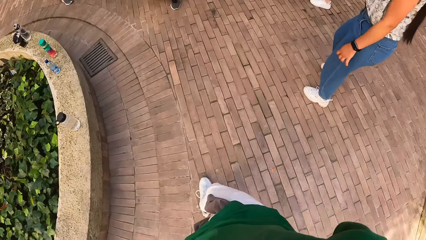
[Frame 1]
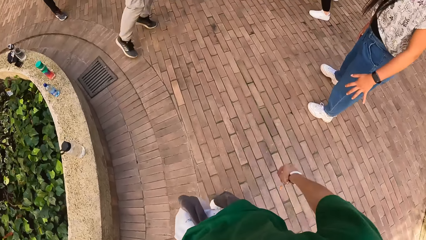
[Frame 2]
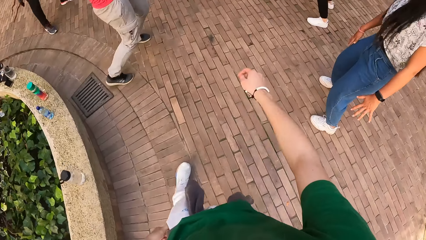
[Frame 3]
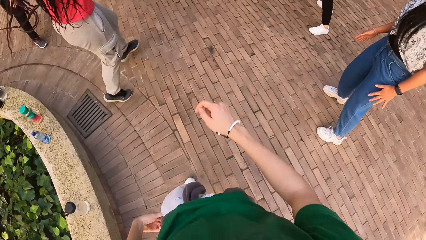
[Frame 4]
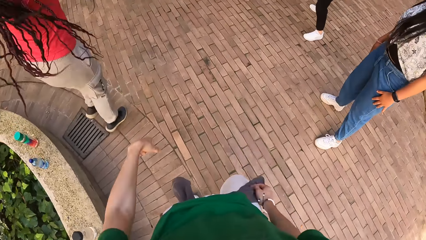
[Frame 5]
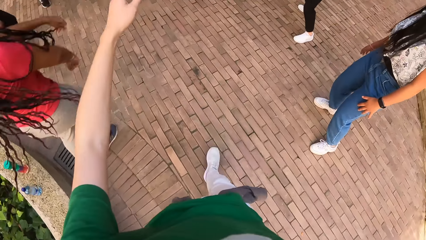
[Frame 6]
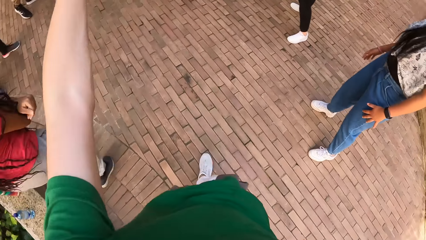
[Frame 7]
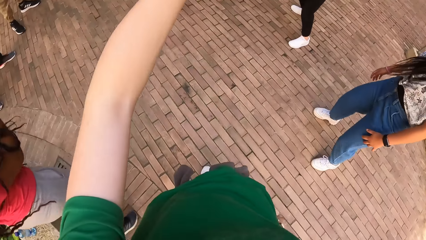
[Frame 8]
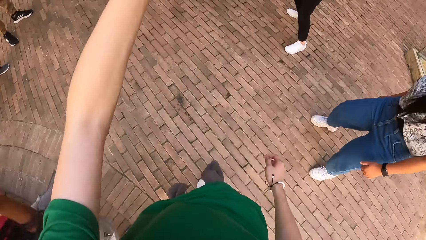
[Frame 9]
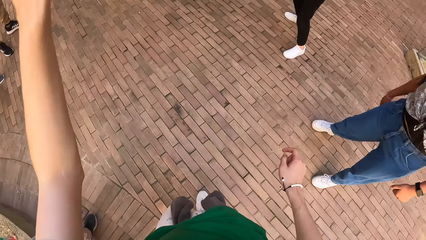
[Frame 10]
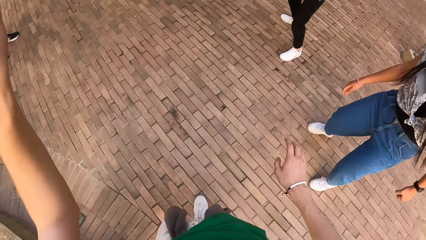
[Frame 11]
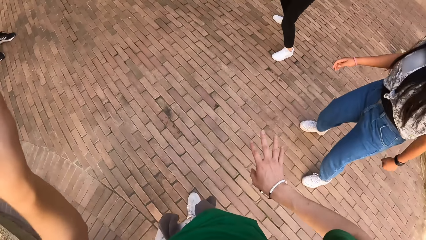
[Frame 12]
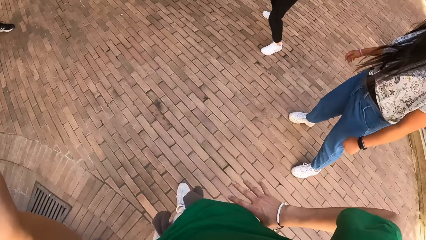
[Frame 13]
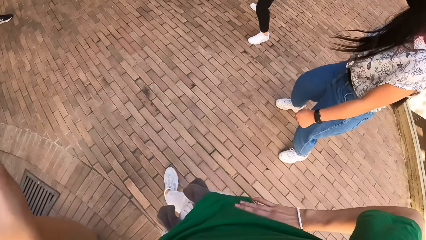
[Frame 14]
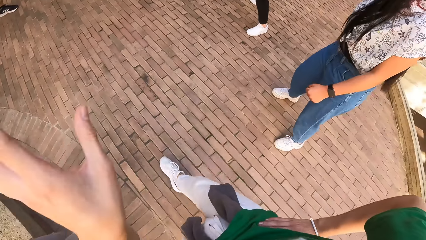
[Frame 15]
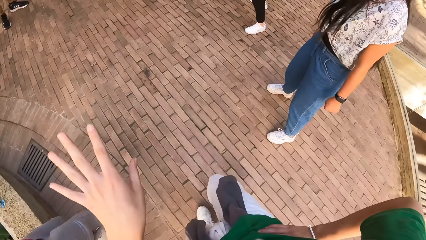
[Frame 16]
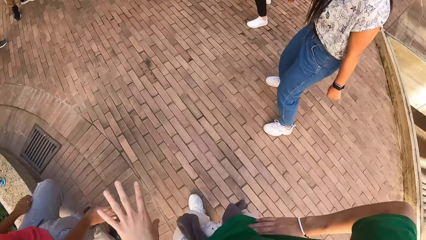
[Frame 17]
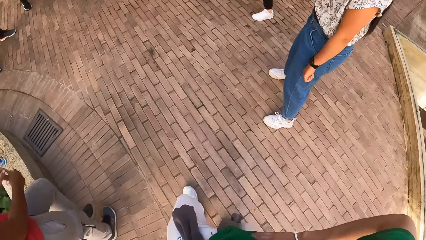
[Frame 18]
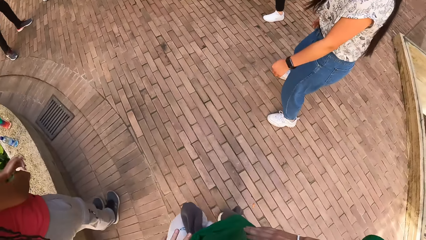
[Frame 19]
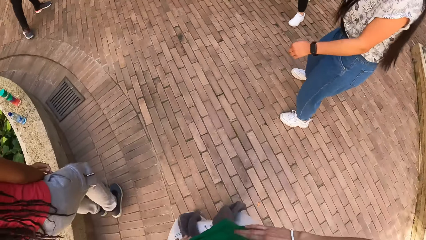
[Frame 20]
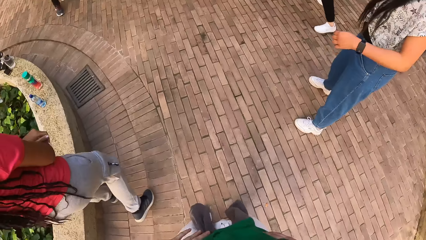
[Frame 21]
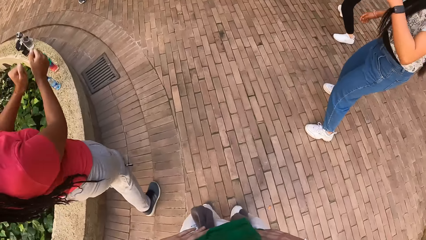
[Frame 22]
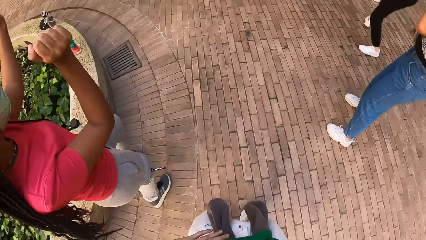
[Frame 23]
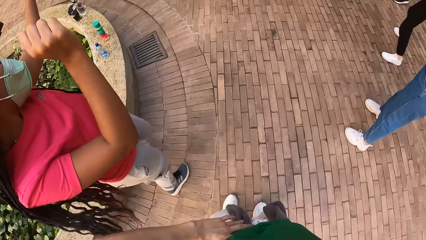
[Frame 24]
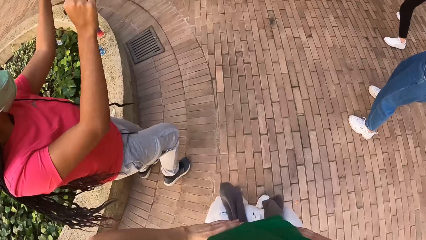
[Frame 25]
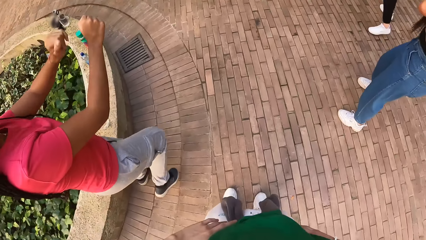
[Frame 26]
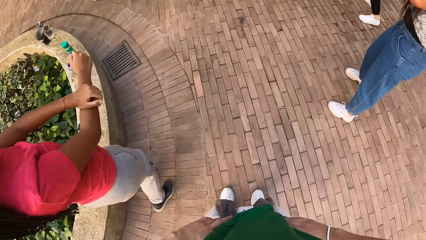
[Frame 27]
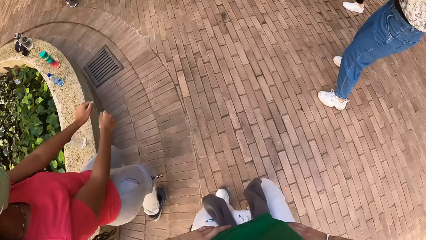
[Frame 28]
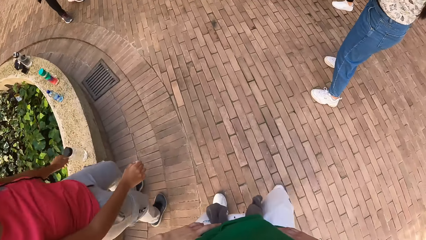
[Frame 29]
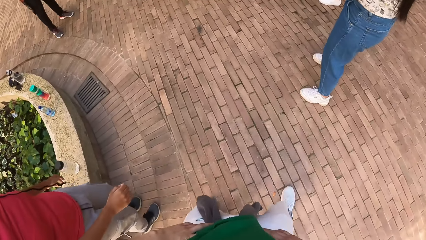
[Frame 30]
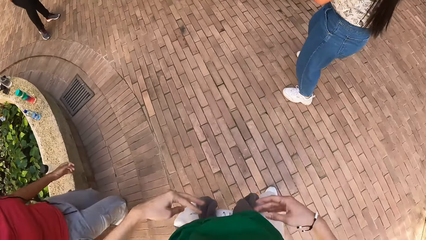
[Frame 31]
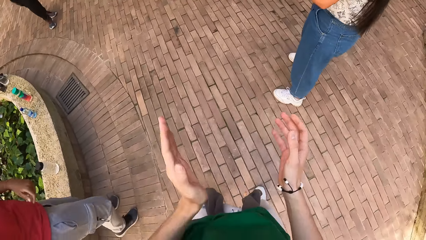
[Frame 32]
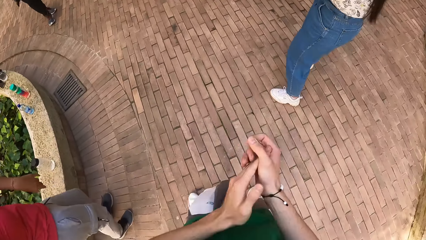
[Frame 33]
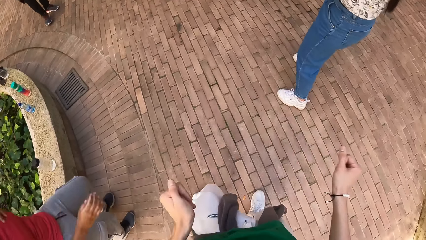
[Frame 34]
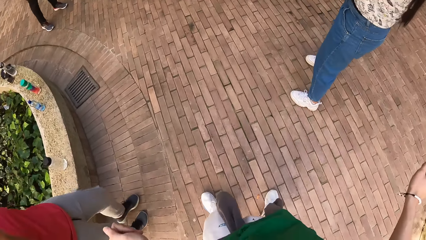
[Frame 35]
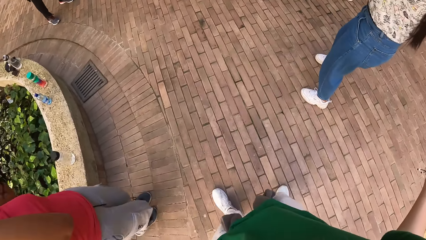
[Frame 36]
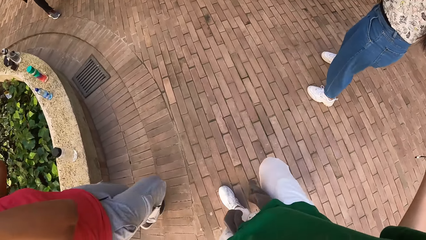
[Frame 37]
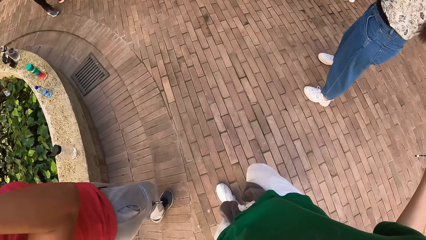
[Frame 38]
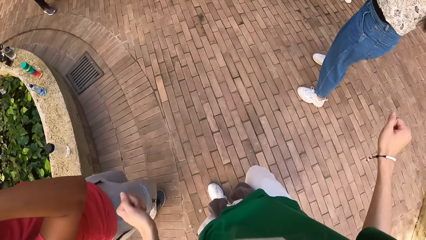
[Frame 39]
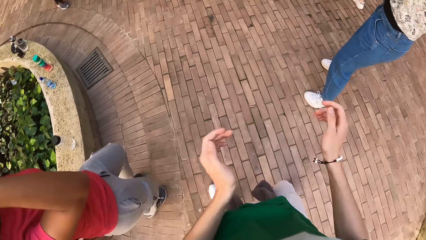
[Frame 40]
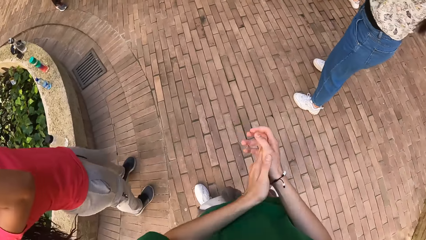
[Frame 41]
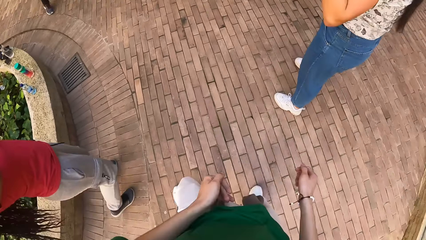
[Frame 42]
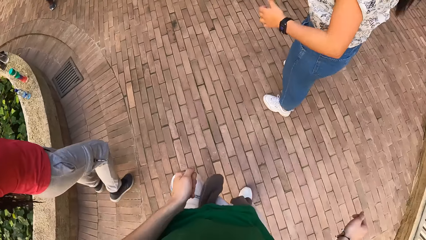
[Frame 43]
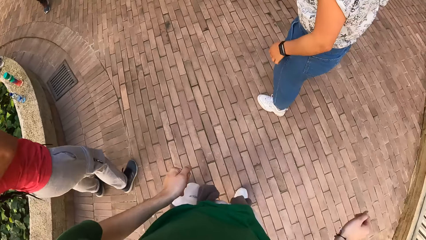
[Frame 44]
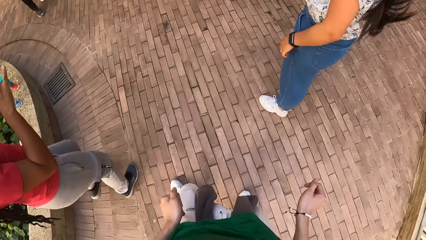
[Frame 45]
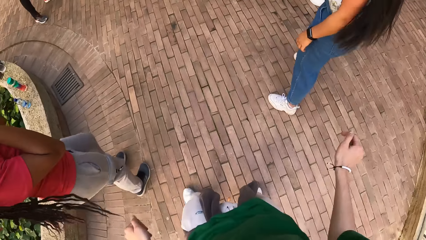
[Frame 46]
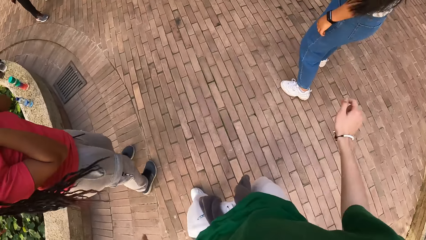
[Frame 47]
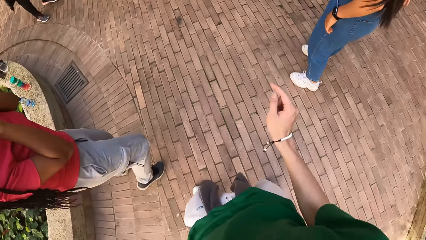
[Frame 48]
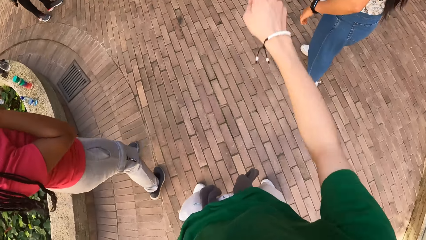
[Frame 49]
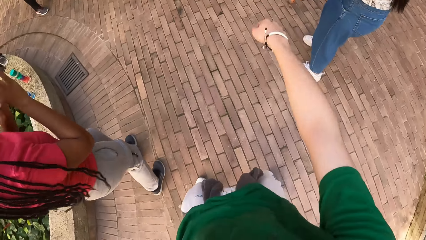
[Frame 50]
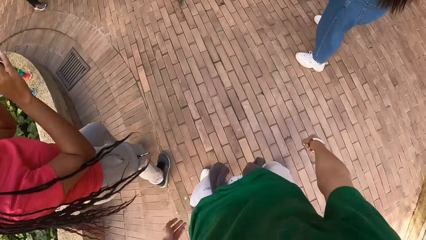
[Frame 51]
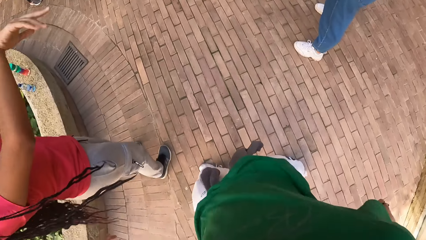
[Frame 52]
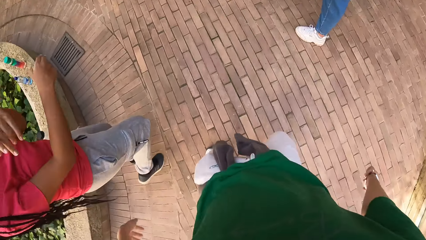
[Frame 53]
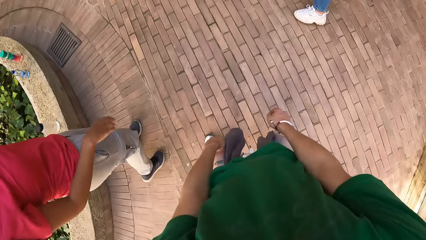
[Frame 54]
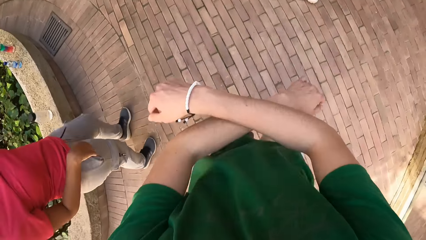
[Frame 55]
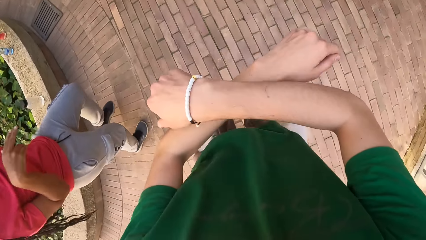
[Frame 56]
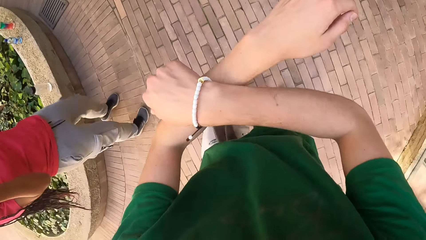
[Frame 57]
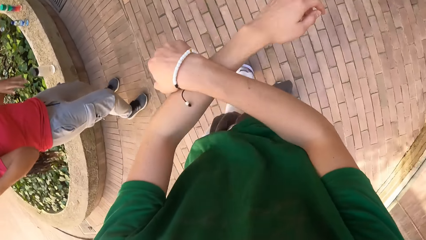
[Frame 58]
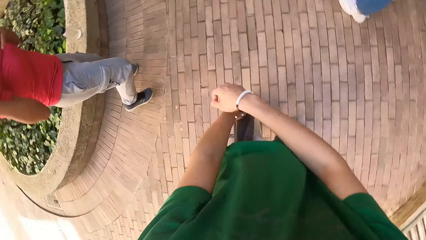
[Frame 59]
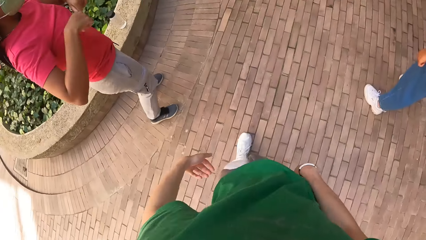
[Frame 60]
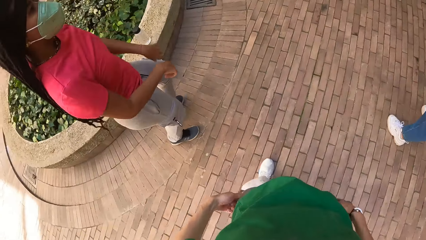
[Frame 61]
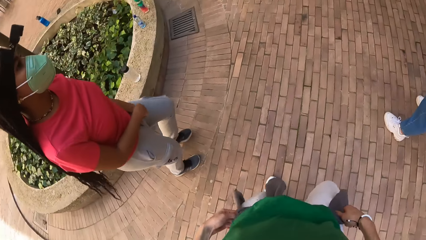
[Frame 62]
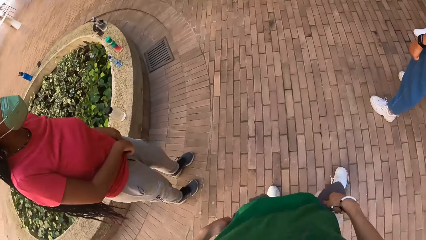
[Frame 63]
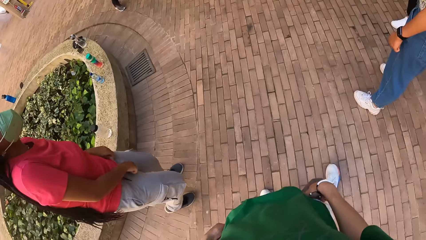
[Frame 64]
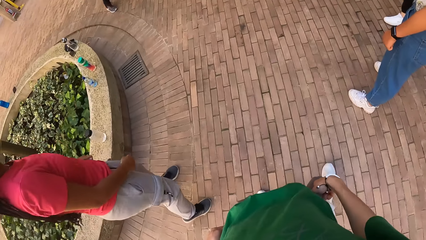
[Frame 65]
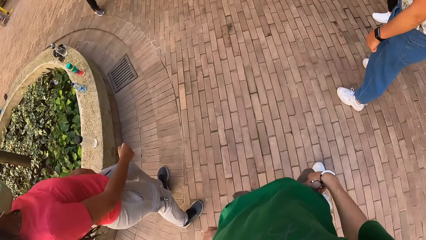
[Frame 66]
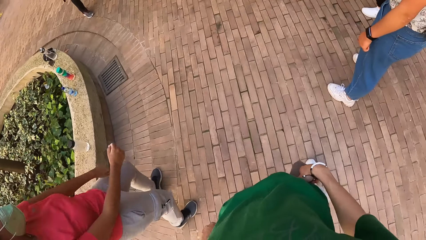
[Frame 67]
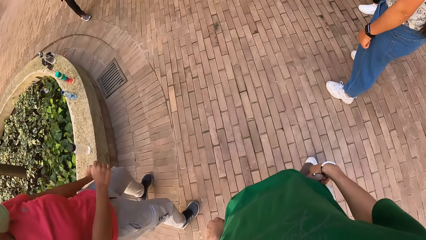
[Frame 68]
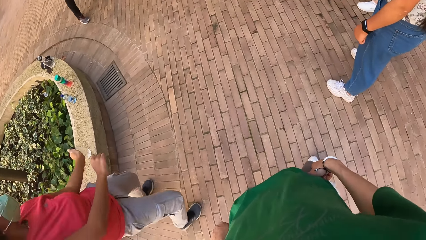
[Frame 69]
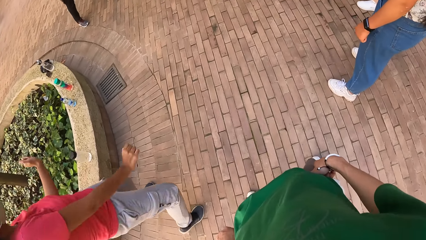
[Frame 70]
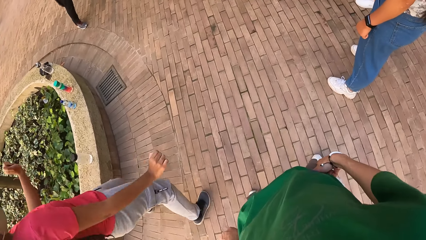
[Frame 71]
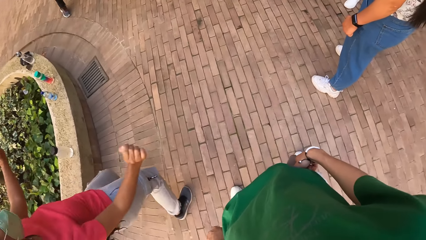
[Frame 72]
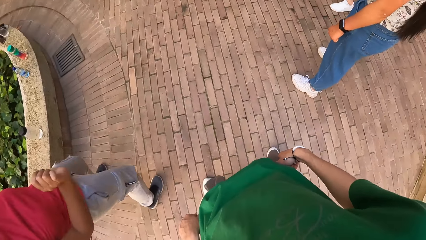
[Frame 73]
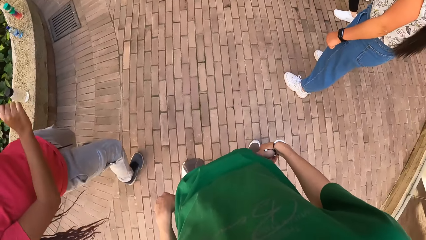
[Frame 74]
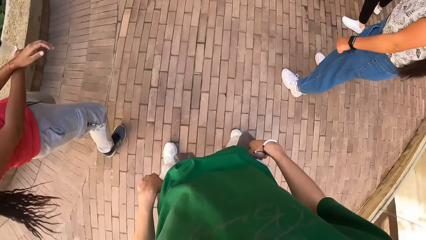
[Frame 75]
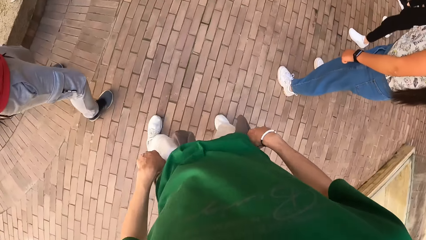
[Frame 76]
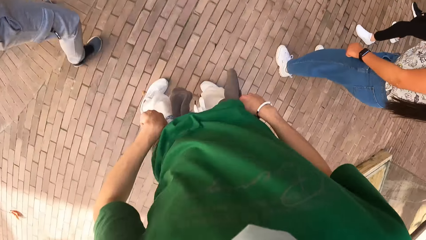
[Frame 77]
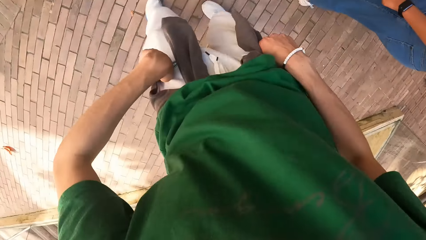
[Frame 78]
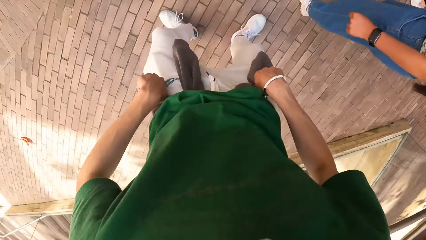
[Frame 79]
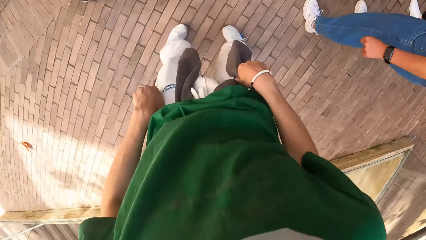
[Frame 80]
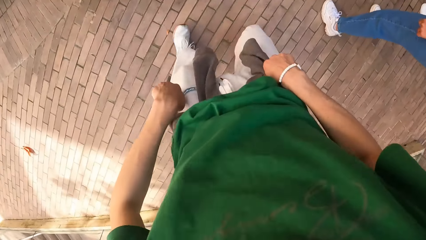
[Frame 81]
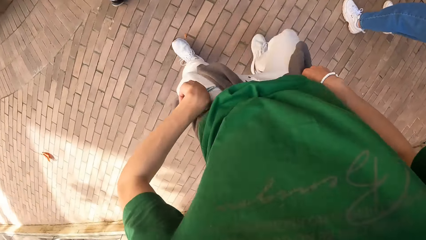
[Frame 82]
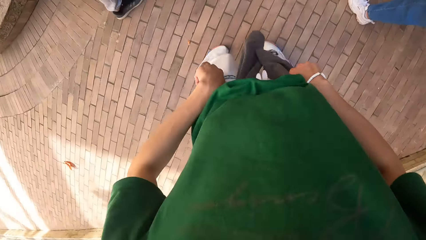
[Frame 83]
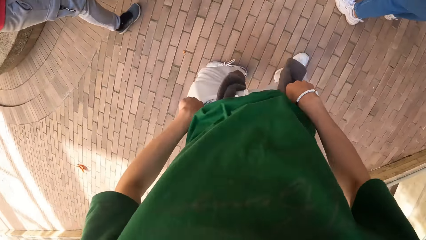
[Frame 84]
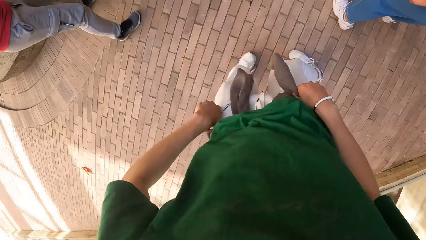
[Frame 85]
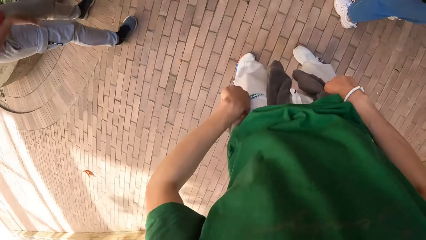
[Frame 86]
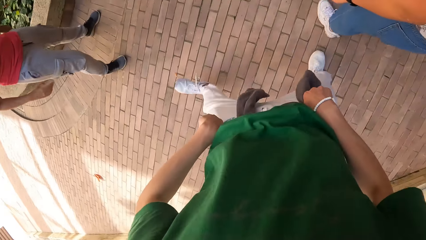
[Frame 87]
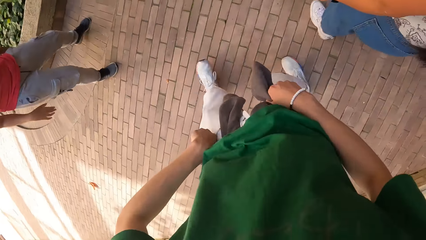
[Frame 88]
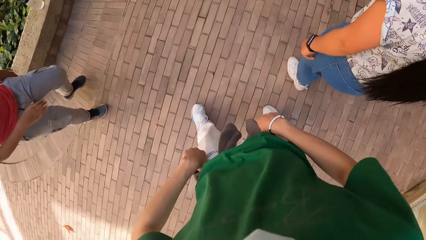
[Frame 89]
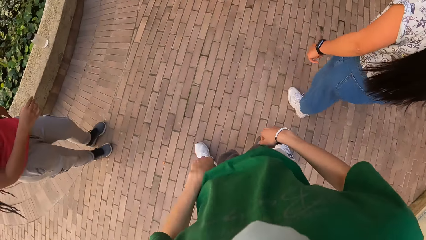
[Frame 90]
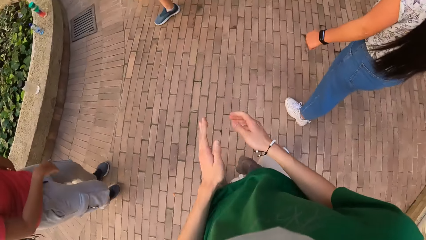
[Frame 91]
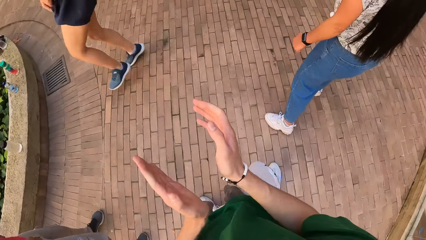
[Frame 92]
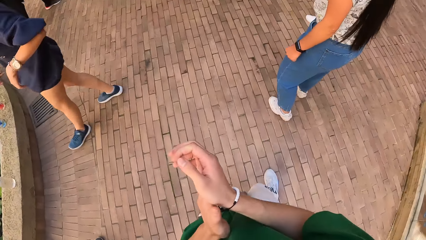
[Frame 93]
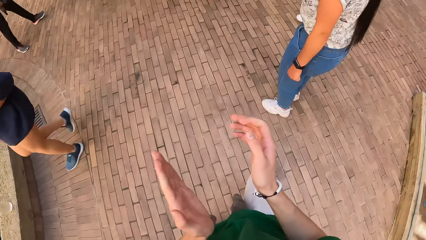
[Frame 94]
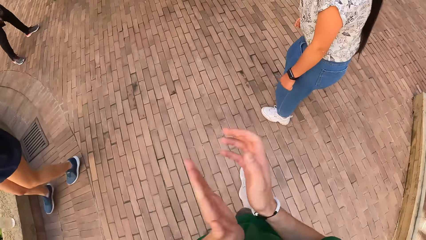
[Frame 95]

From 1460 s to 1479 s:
The camera wearer walks around, touches the waist and dances around.
